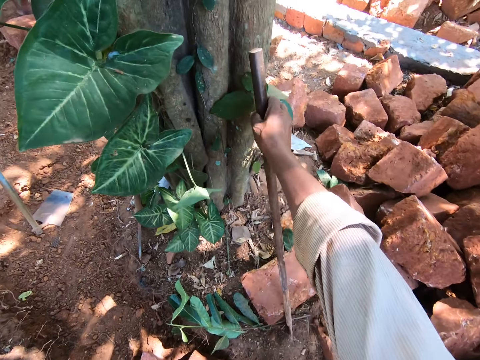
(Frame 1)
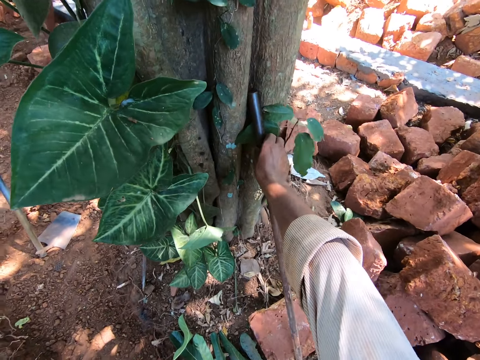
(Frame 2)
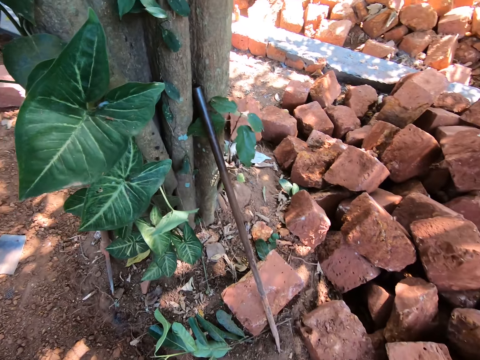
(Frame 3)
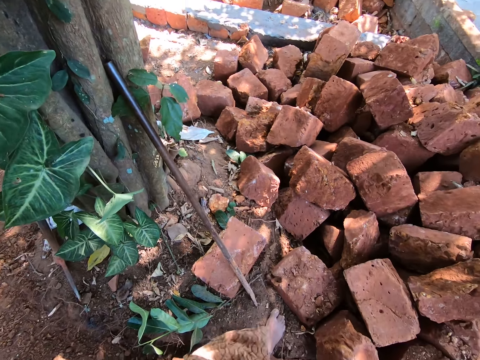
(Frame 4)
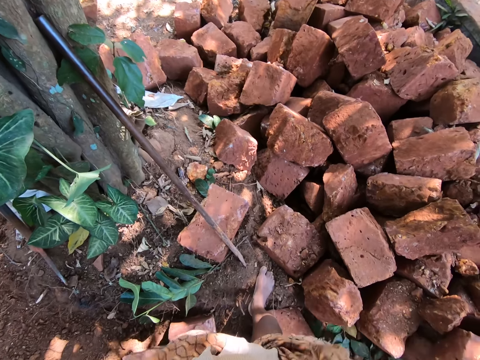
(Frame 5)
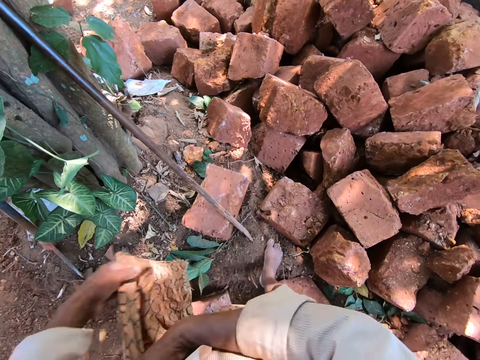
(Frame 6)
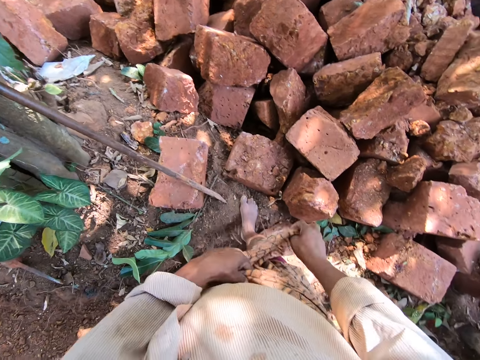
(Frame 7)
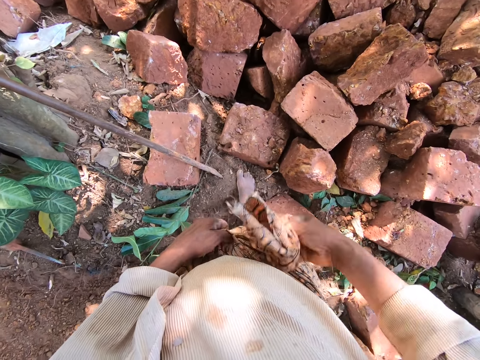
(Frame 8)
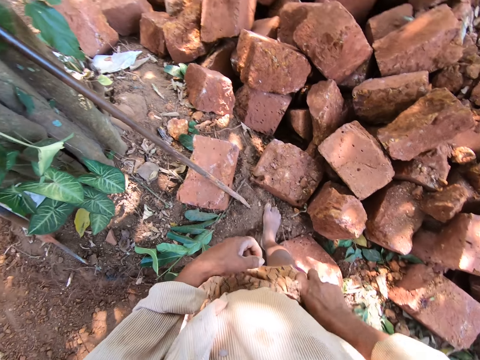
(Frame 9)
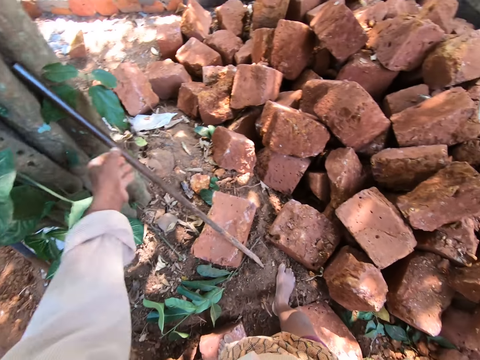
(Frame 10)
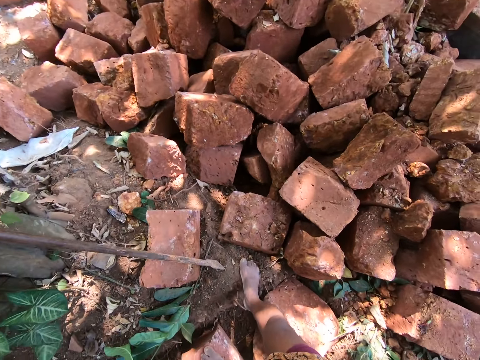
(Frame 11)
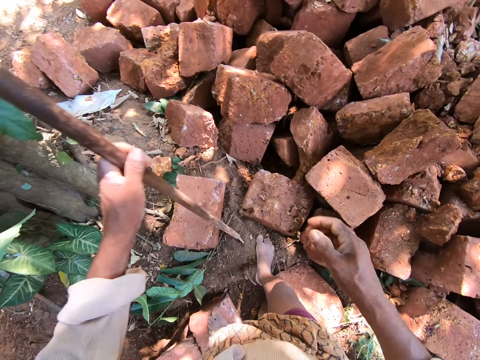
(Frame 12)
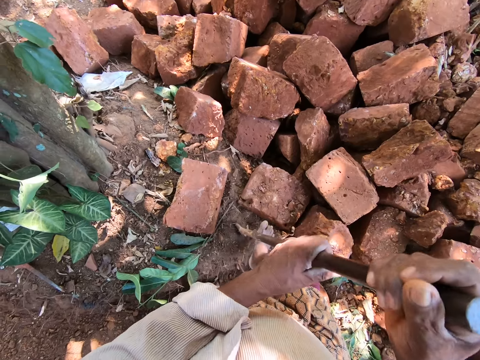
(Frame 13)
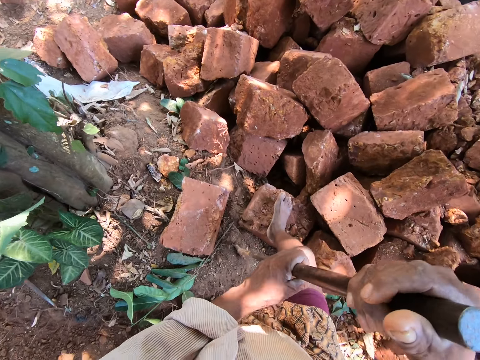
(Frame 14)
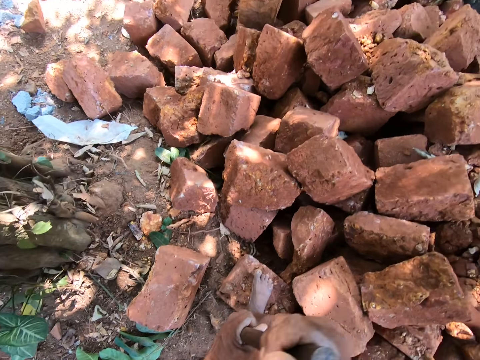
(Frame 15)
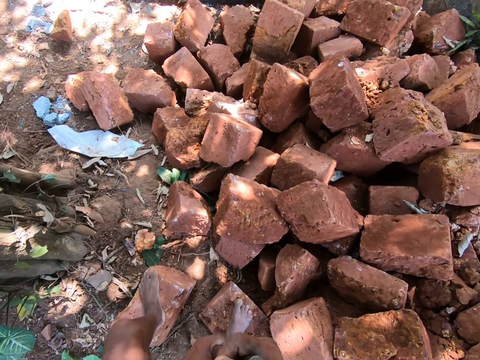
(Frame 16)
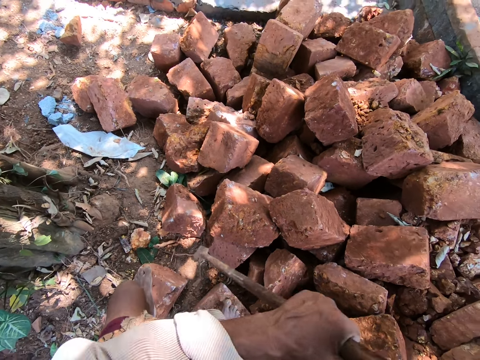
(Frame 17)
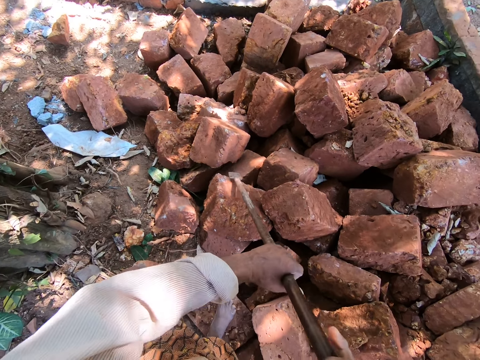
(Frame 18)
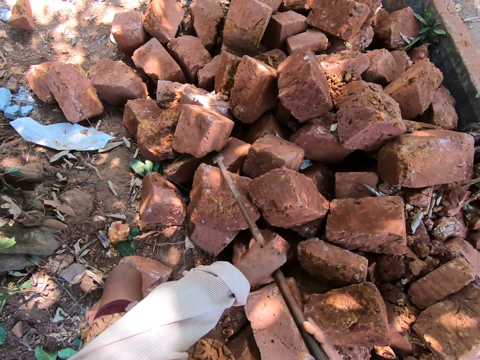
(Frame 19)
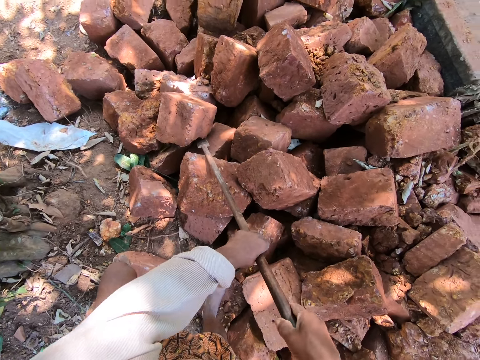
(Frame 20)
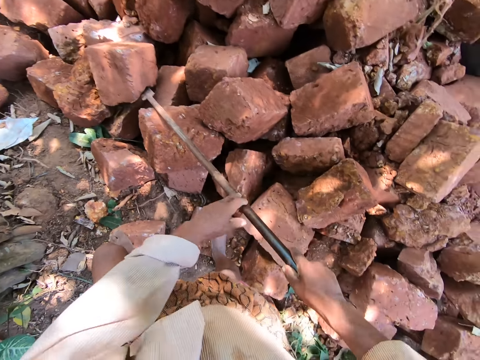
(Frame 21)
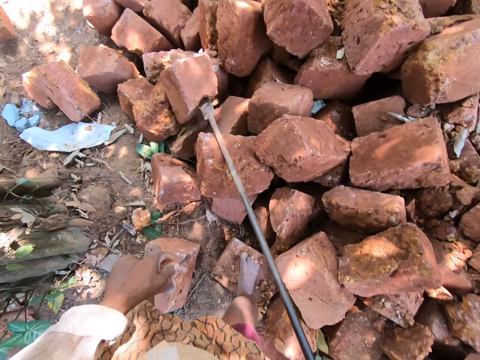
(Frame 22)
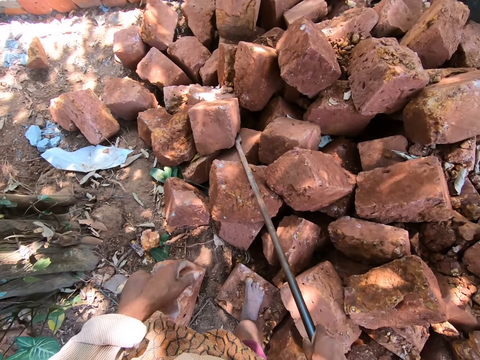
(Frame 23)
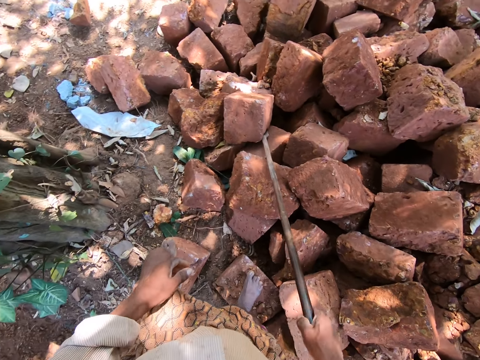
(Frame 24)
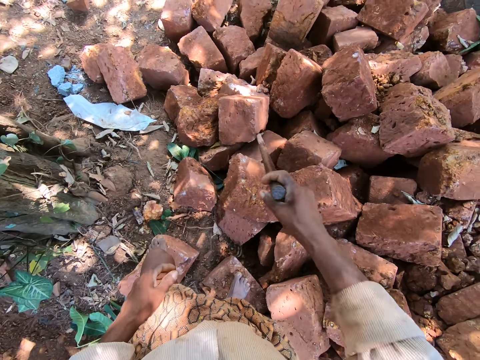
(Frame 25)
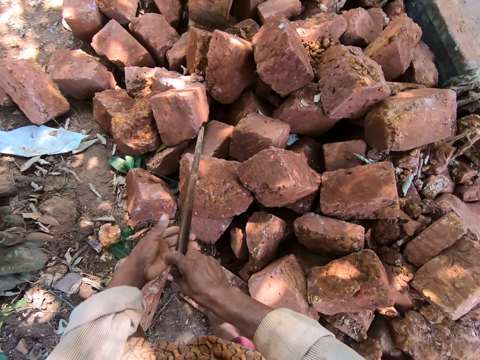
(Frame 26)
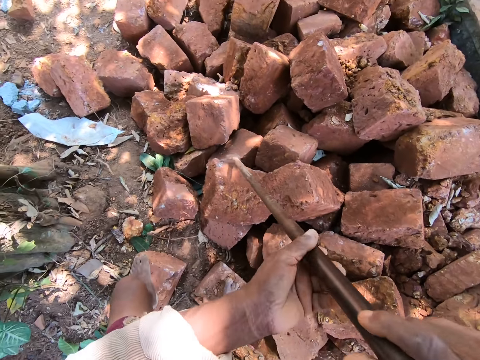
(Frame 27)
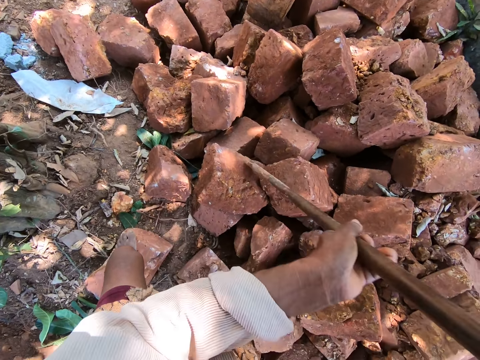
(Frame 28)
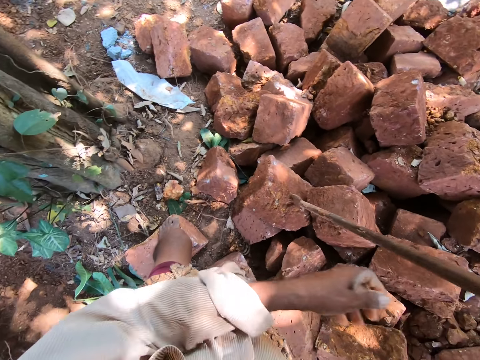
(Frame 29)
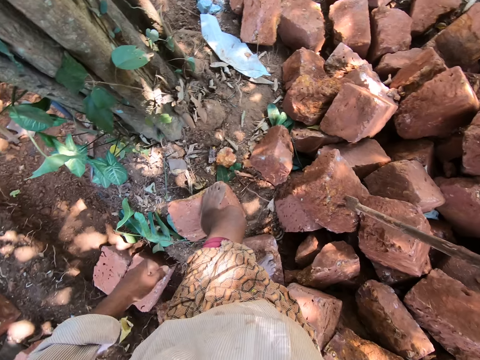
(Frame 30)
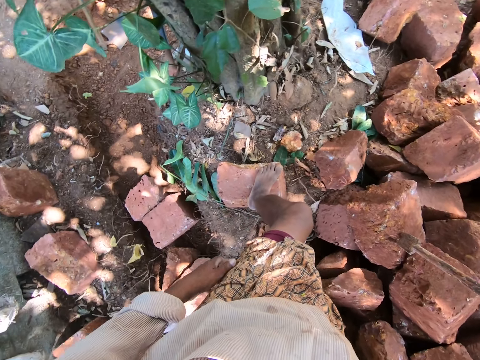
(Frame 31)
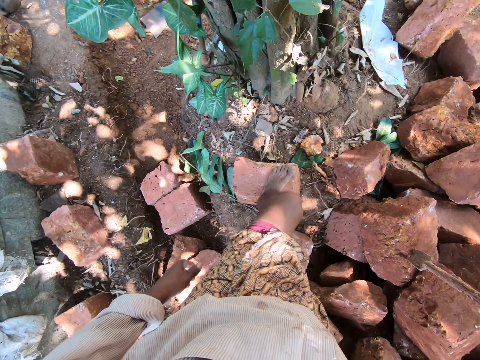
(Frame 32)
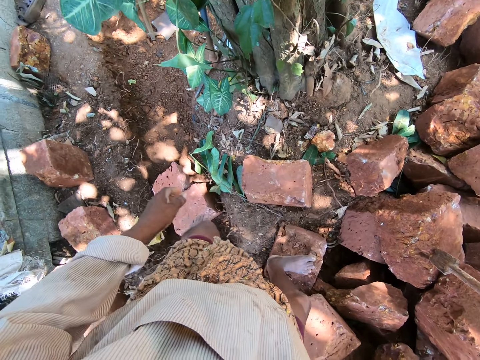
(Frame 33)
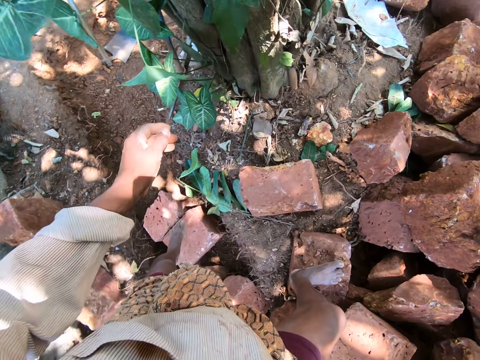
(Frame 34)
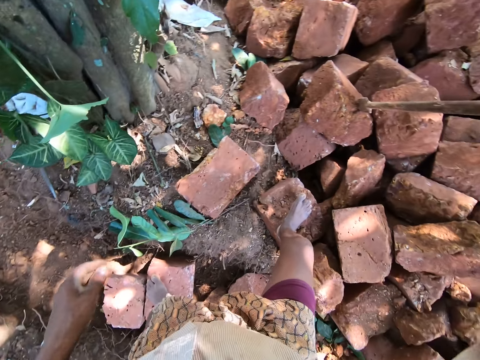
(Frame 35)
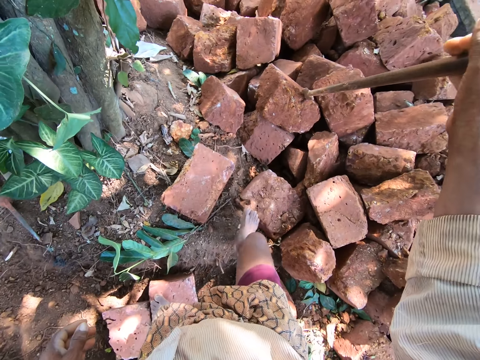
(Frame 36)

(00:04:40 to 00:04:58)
The camera wearer drops a steel bar on the ground. He cleans the steel bar on the tree. He rests the rod against the tree with his right hand. He looks around. He adjusts his cloth with both hands. He ties the cloth with both hands. He picks the rod from the tree with his left hand. He holds the steel rod with his hands. He places his right leg on a brick on the floor. He places his left leg on a brick on the floor. He removes some bricks from the ground with the steel rod in his hands. He pushes a stone with a metal. He looks around.

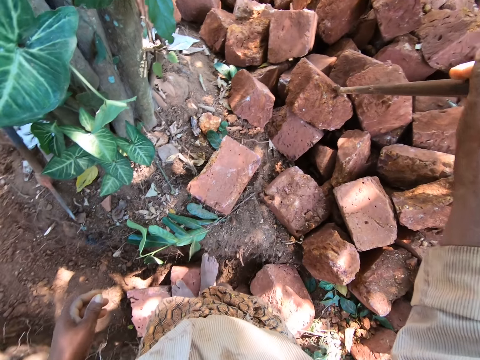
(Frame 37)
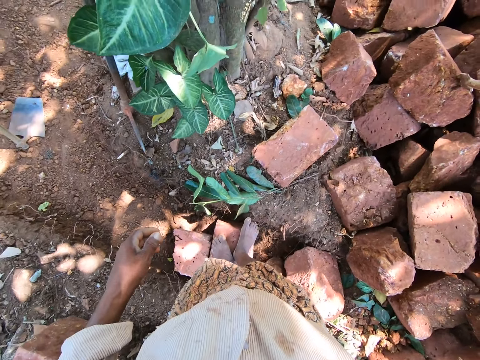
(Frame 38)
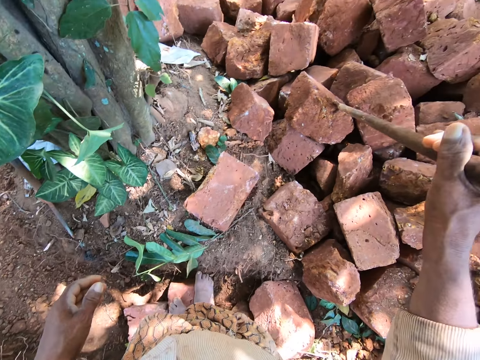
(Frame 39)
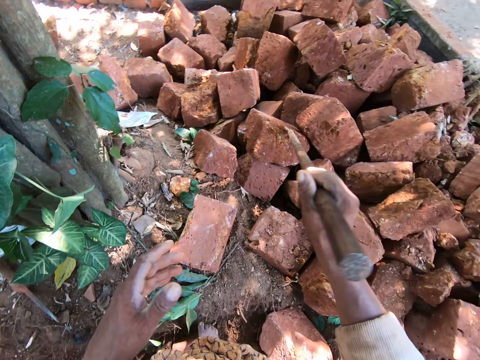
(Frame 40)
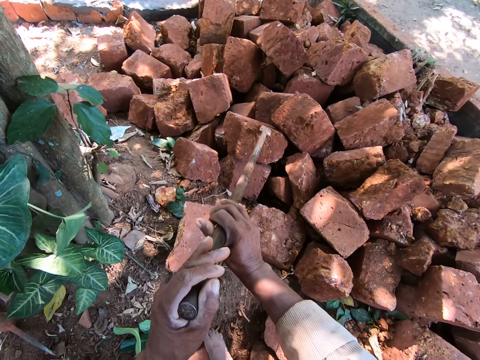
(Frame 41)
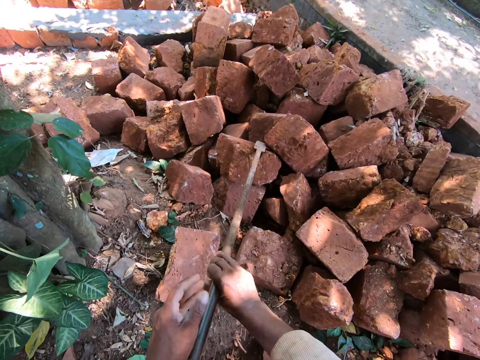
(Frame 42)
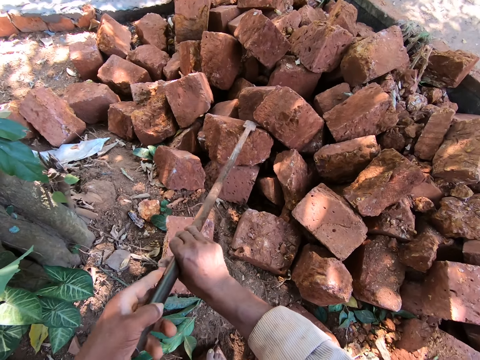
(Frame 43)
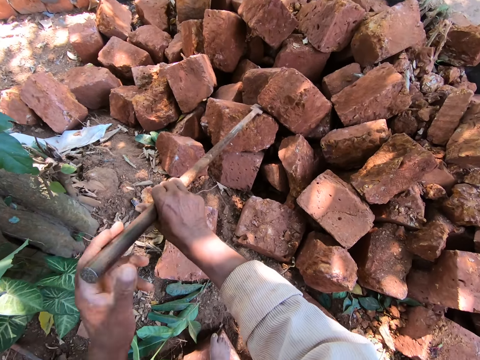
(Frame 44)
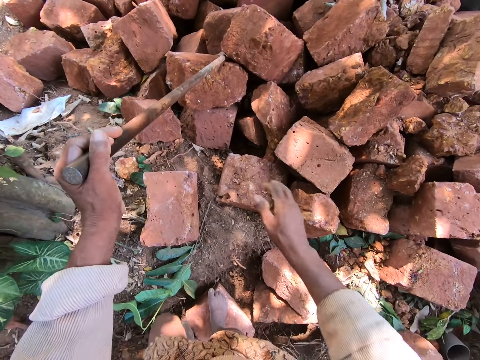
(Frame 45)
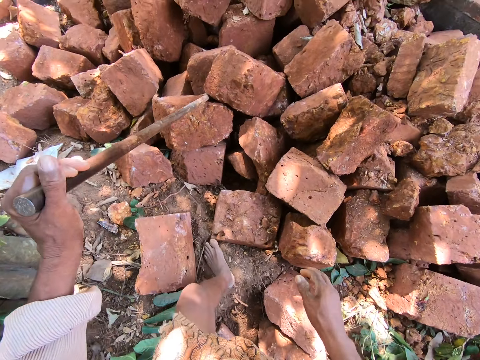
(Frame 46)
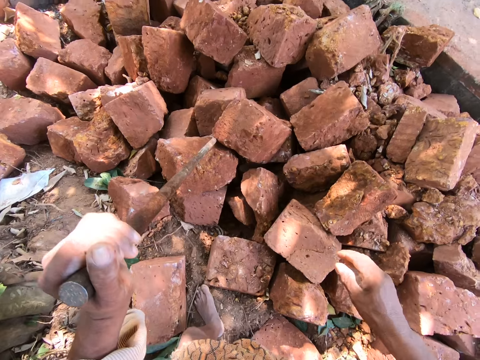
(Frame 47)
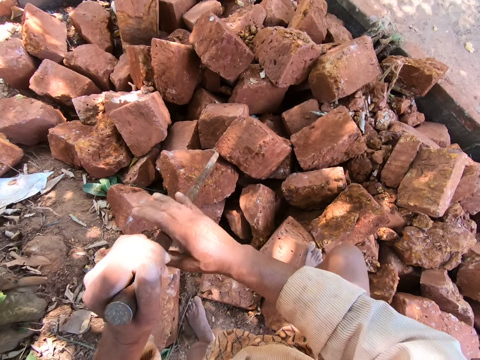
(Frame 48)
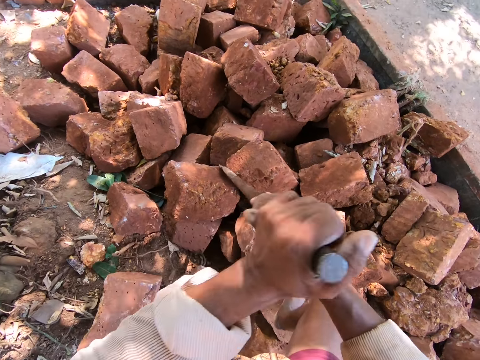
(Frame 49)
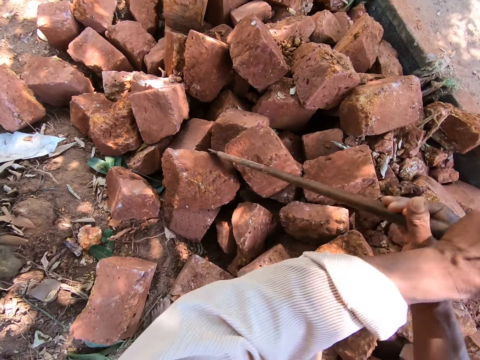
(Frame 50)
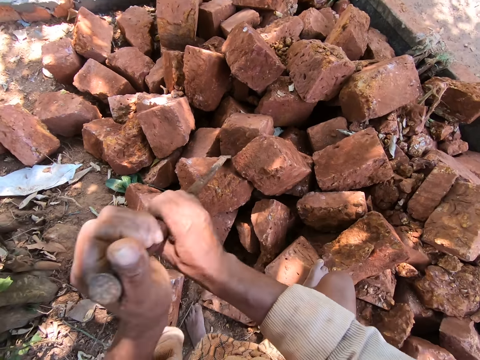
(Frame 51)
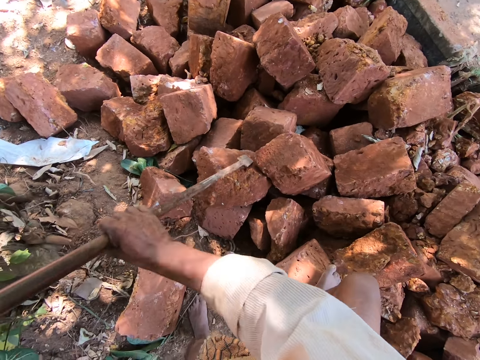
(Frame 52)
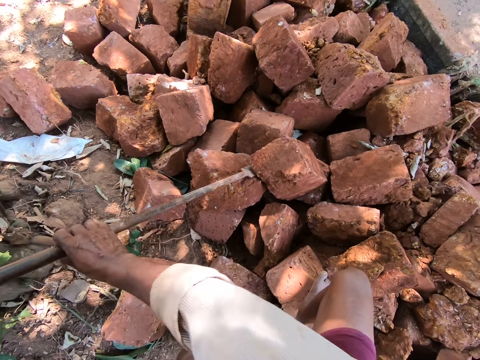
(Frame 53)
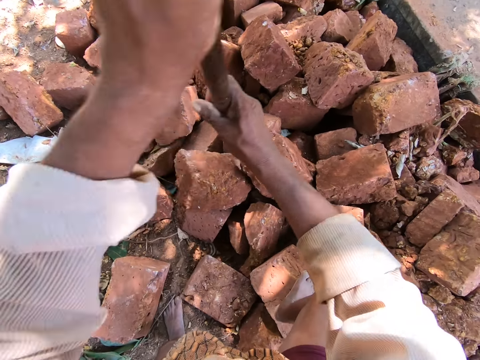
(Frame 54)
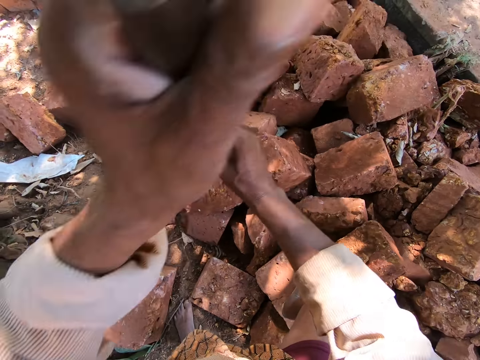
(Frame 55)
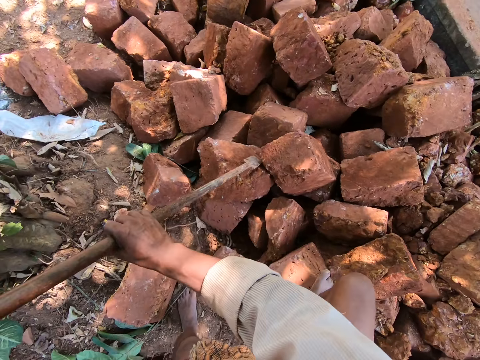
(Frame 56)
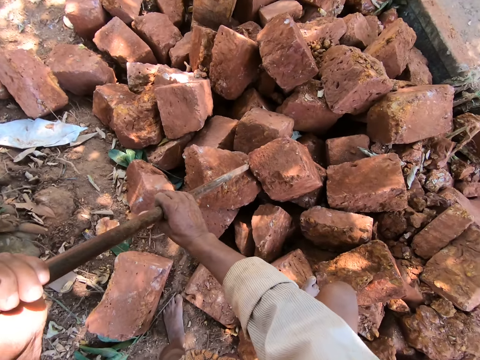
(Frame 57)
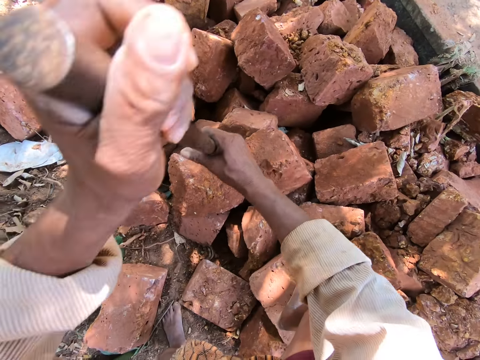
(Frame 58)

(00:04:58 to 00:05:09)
The camera wearer pushes a stone with a metal.
